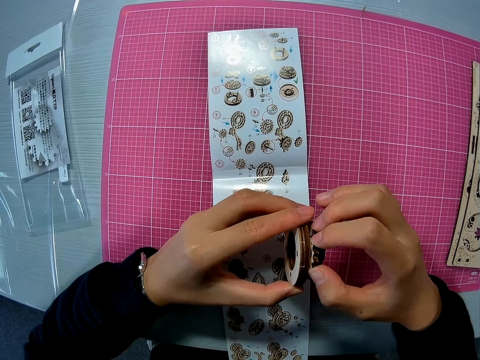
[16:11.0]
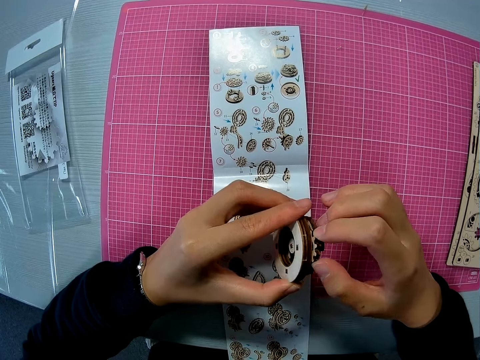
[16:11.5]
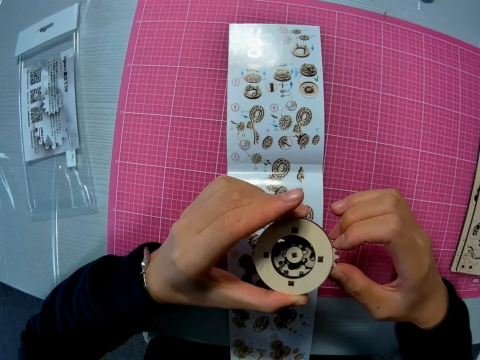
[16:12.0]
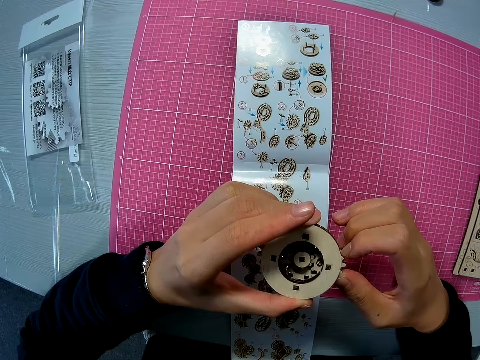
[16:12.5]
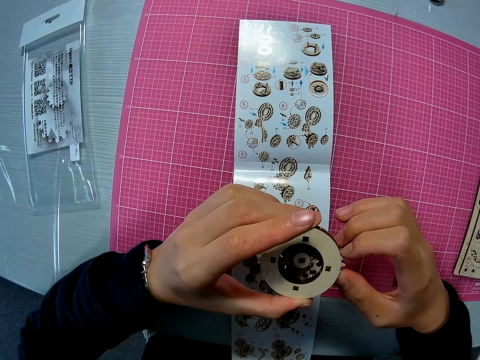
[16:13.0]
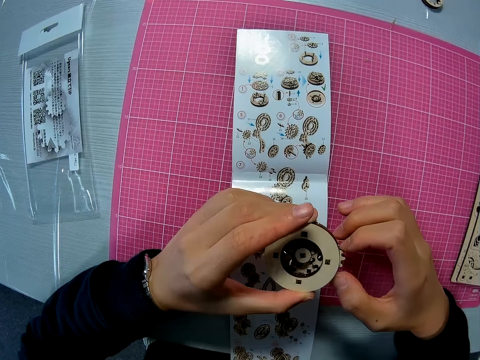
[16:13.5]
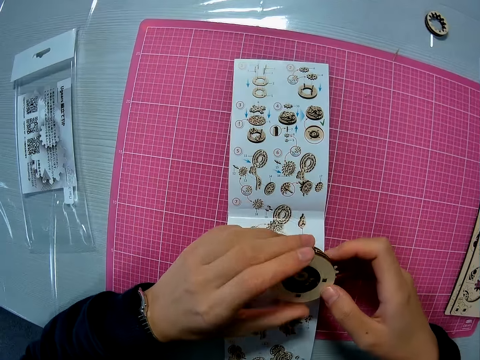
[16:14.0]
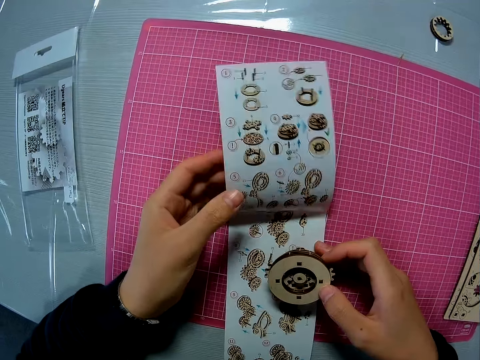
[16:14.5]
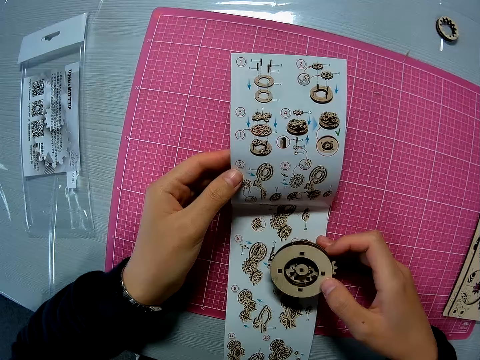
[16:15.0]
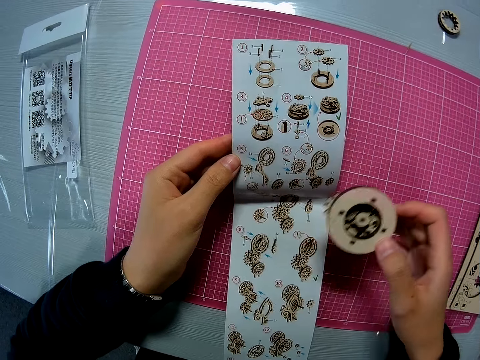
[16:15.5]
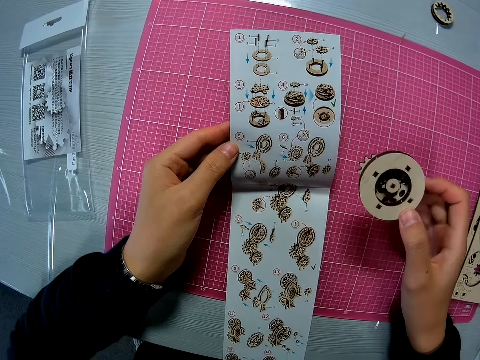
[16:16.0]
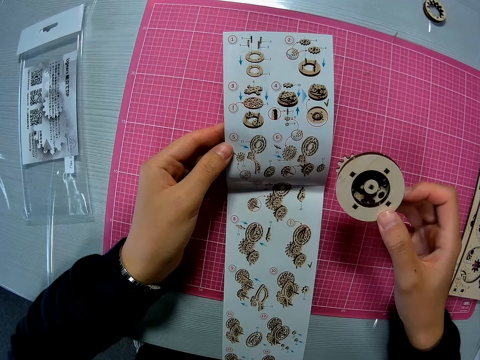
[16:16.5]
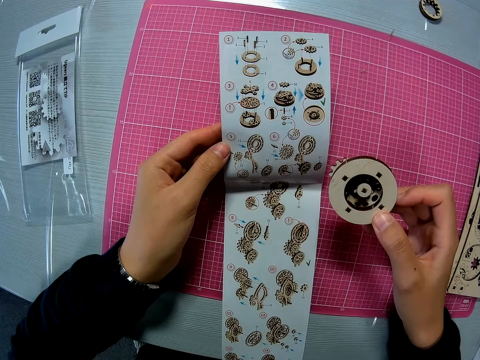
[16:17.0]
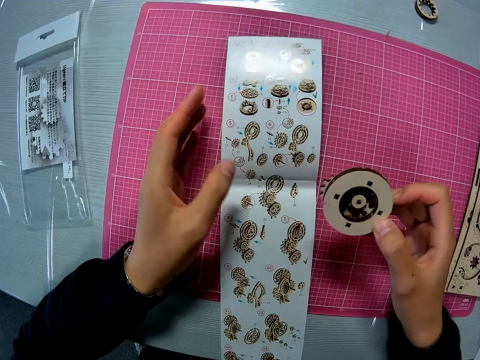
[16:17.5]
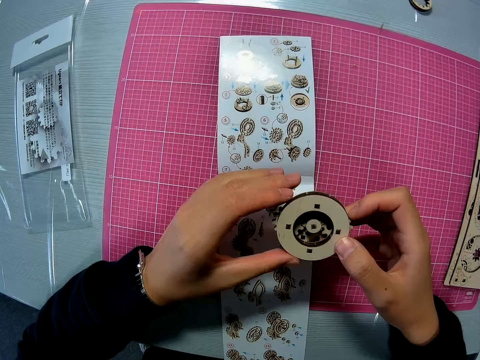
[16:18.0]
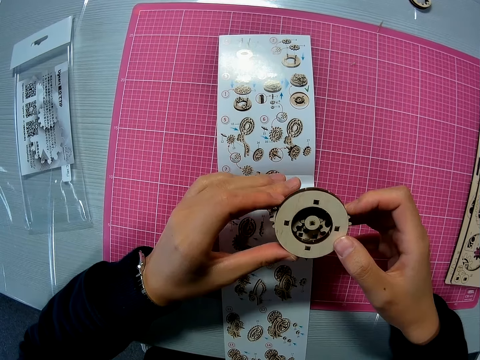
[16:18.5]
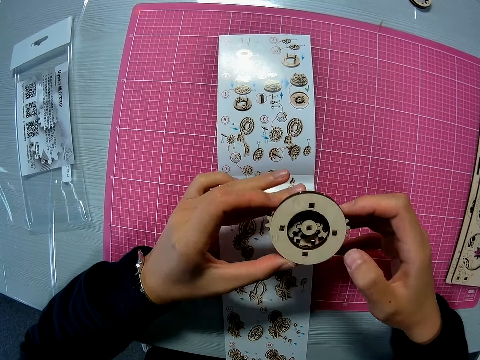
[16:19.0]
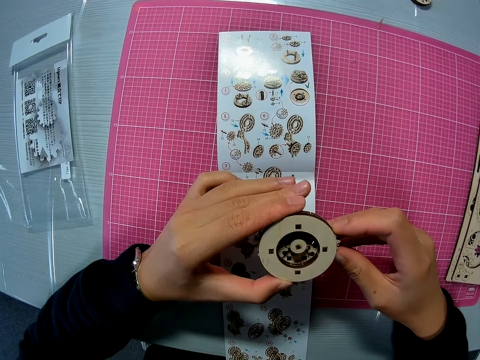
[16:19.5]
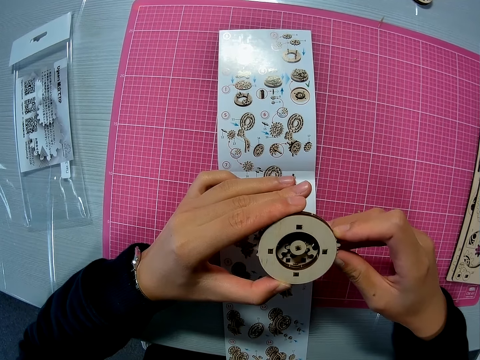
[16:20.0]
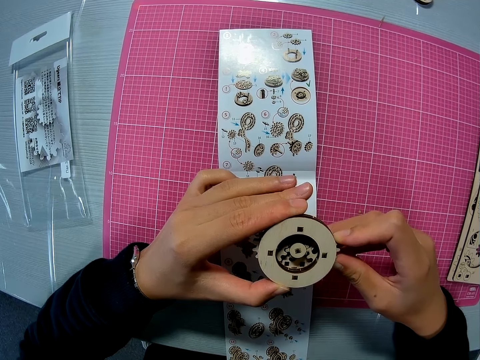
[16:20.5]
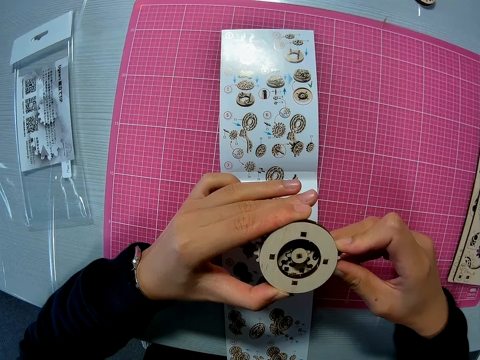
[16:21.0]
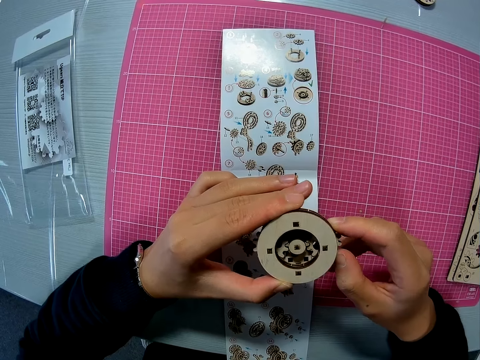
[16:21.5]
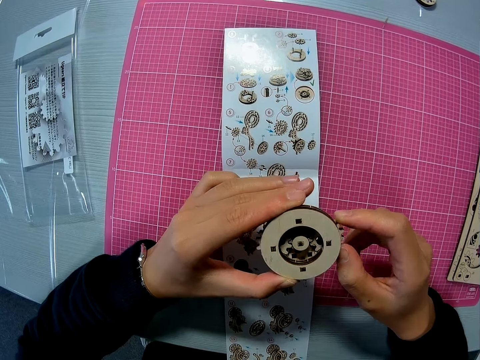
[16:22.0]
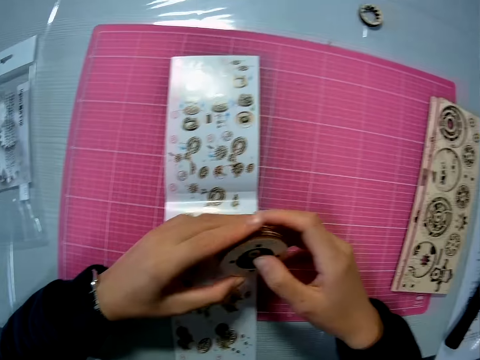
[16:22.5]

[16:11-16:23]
The camera wearer raises the instruction manual slightly with her left hand. She holds the wooden gear steel. She stares at the manual. She drops the instruction manual on the pink sheet on the table. She holds the wooden gear steel with both hands. She sets the mechanical model with both hands. She rotates the wooden gear steel.

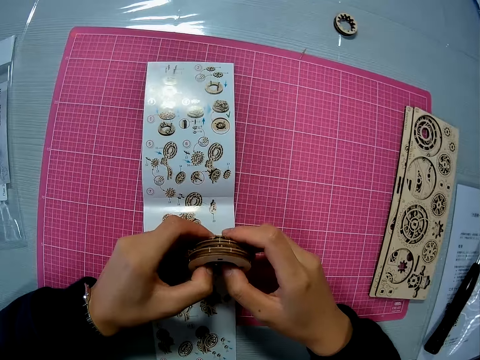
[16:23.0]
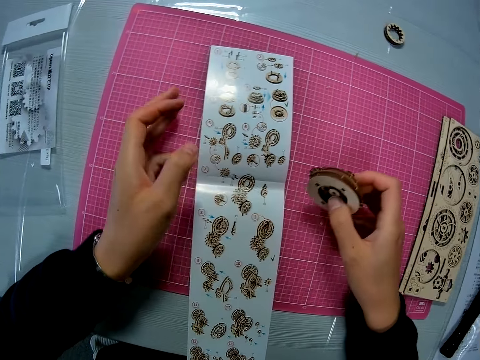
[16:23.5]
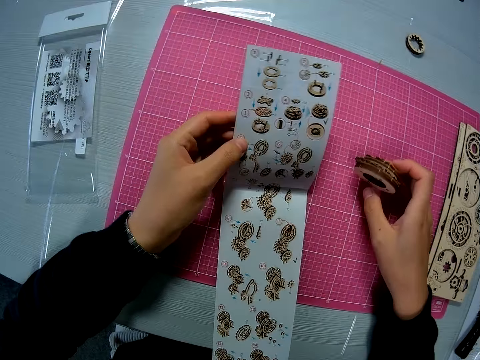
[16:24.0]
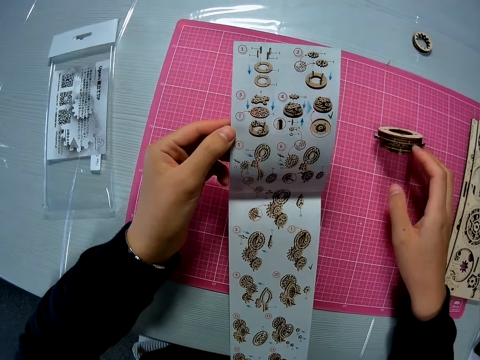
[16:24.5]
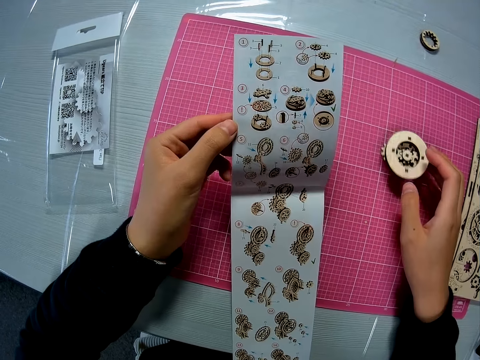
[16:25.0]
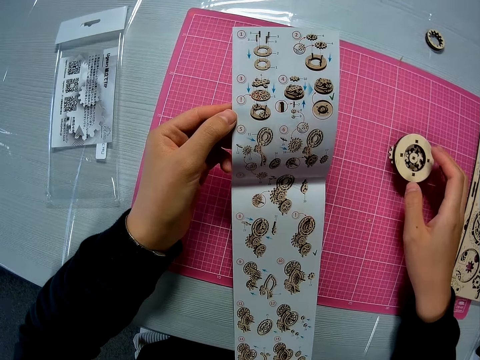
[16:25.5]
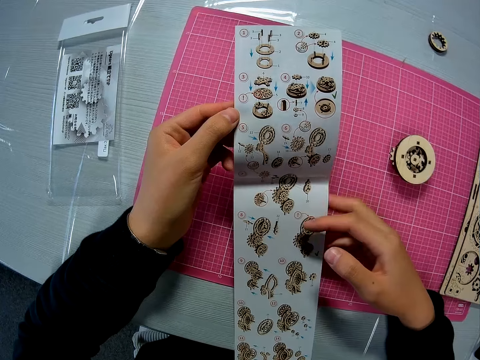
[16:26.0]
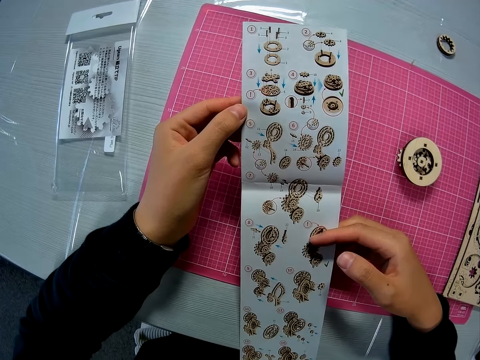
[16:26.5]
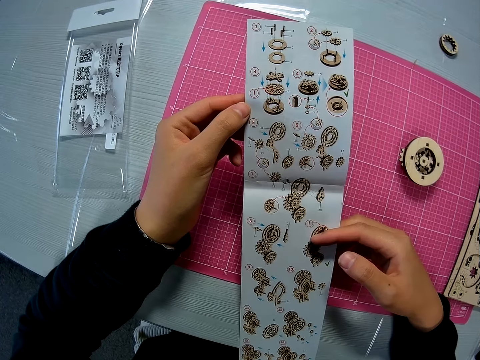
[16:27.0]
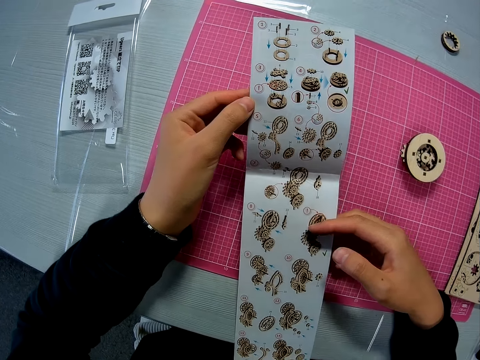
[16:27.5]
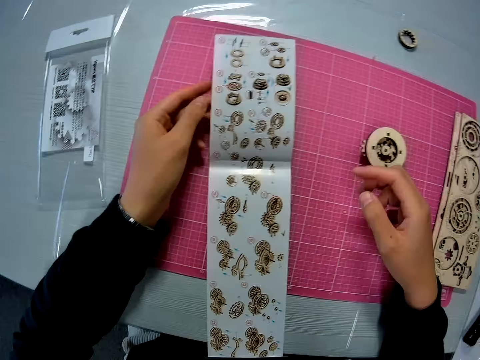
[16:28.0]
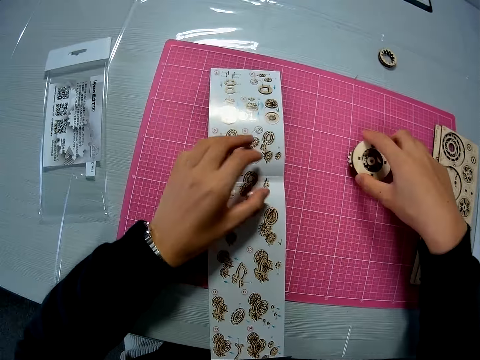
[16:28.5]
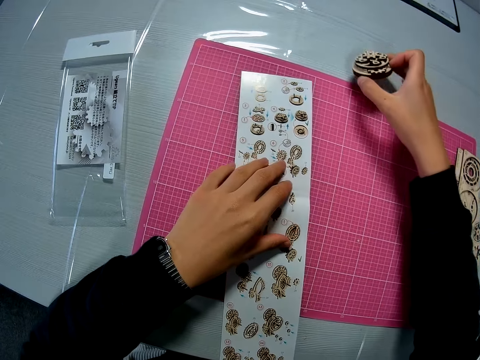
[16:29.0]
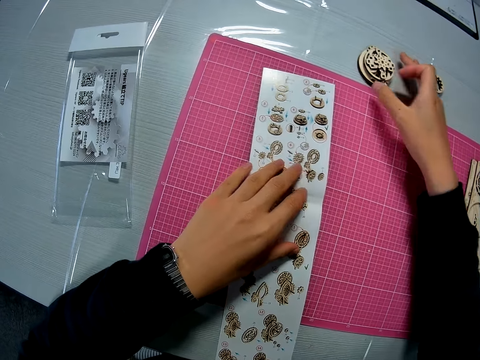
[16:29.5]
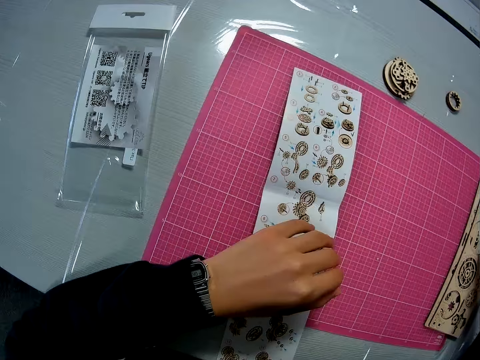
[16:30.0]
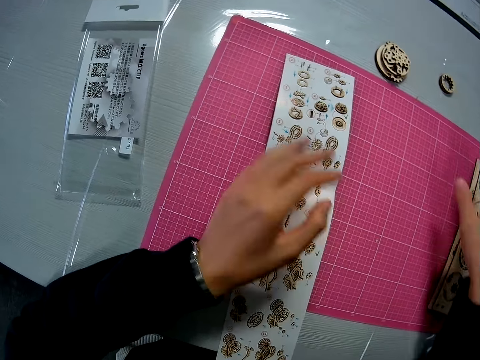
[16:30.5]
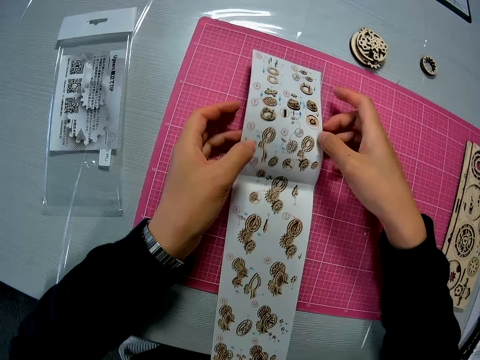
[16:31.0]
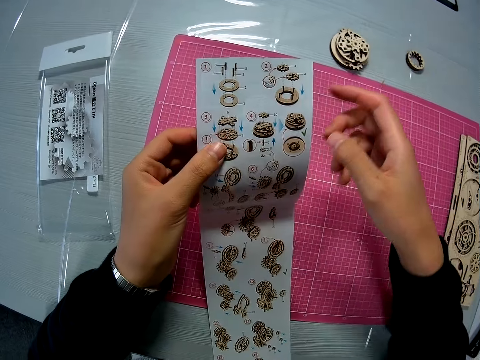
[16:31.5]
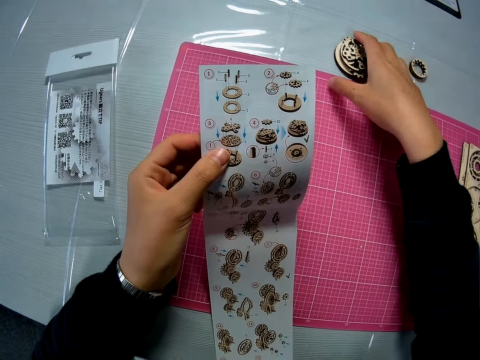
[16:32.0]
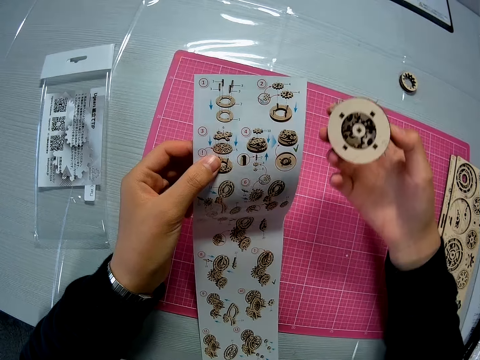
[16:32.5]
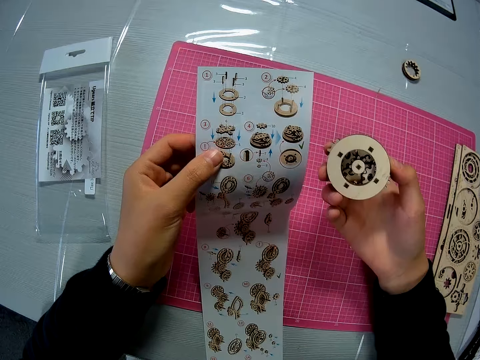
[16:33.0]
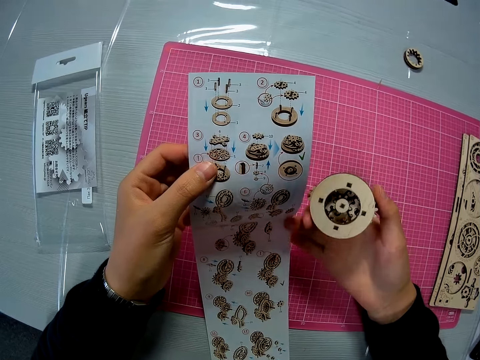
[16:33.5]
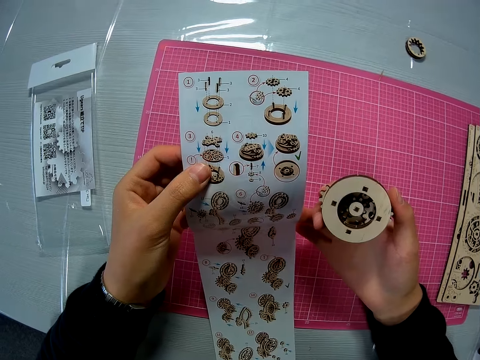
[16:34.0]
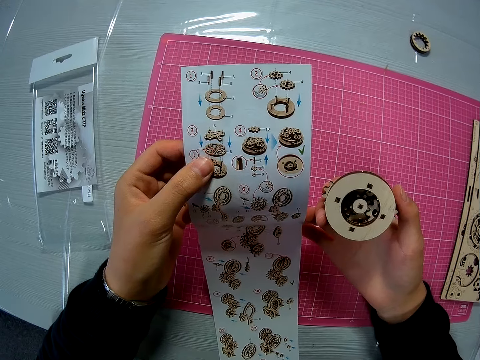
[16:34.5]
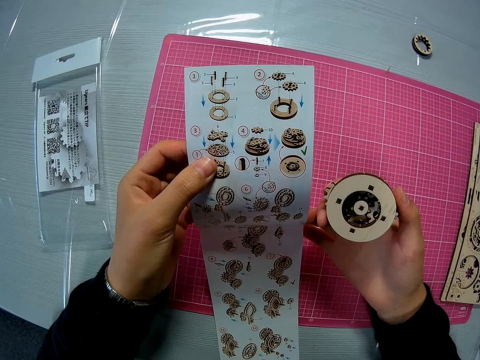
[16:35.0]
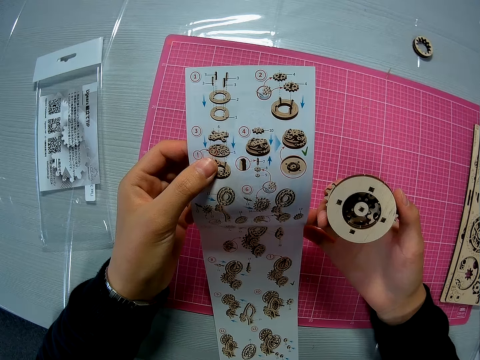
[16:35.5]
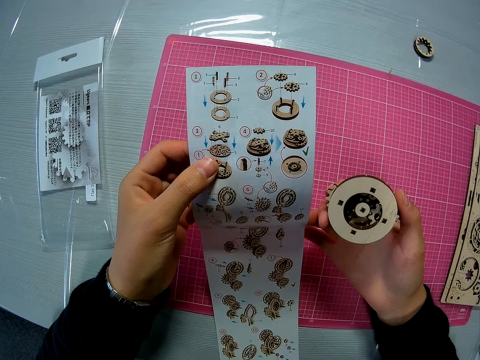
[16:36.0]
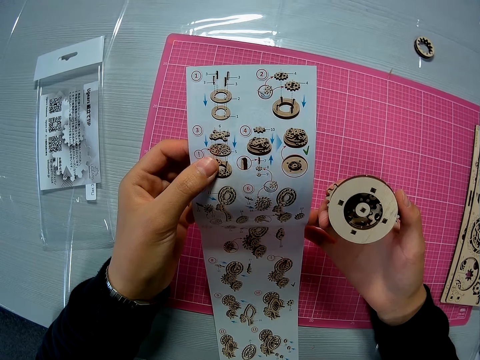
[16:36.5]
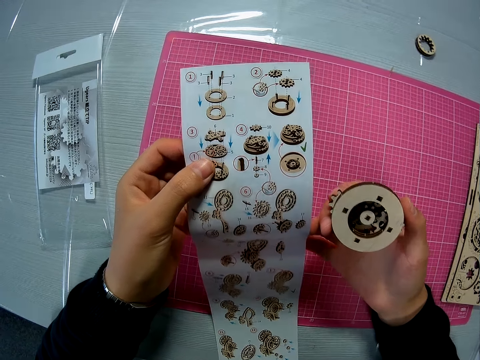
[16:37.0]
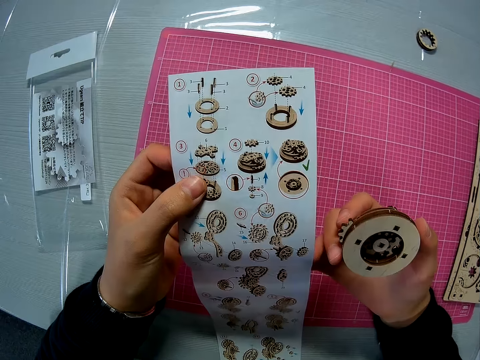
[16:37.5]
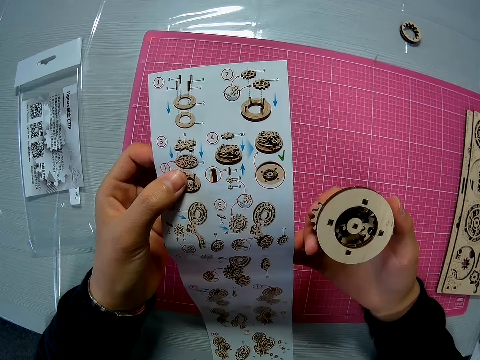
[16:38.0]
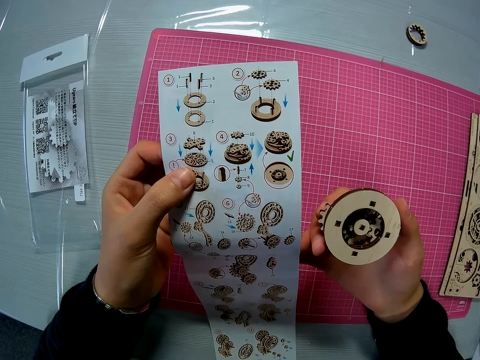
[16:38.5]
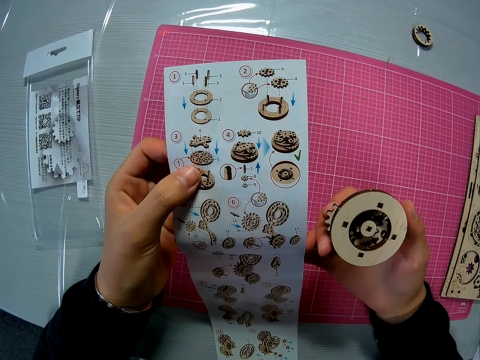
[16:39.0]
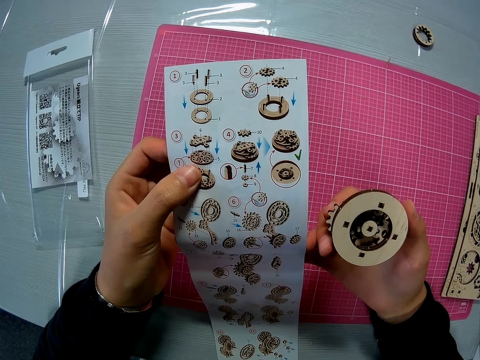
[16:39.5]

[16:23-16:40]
The camera wearer fits the wooden gear steel. She holds the wooden gear steel. She raises the instruction manual slightly with her left hand. She drops the mechanical model on the pink sheet on the table. She stares at the manual. She holds the manual with both hands. She straightens the instruction manual with both hands. She drops the instruction manual on the pink sheet on the table. She picks up the mechanical model from the pink sheet. She places a hand on the manual. She holds down the instruction manual with her left hand. She drops the mechanical model on the table. She moves her hand. She raises the instruction manual with both hands. She stares at the manual. She picks up the mechanical model from the table with her right hand. She holds the wooden gear steel. She supports the instruction manual with some of her right fingers. She holds the manual with both hands. She moves the manual closer.
